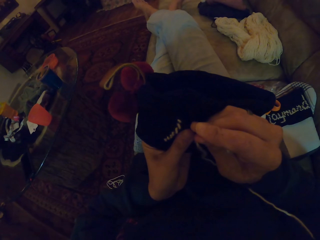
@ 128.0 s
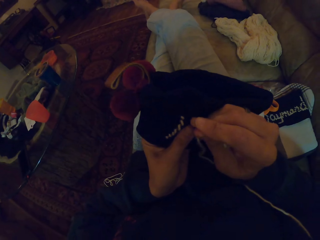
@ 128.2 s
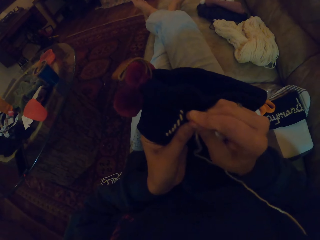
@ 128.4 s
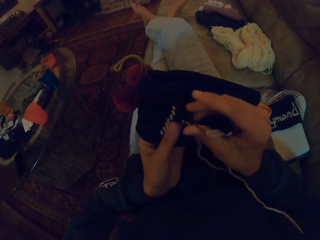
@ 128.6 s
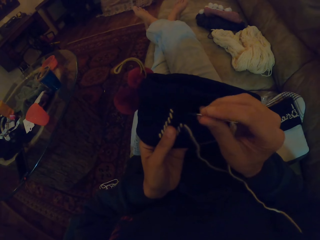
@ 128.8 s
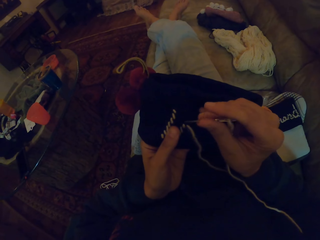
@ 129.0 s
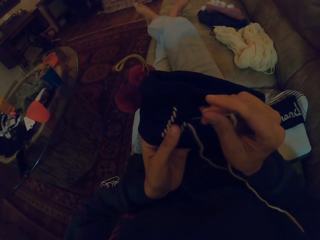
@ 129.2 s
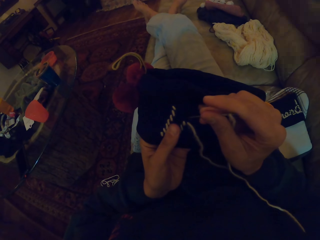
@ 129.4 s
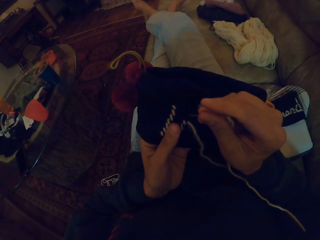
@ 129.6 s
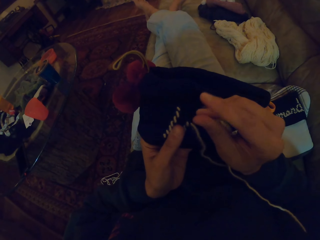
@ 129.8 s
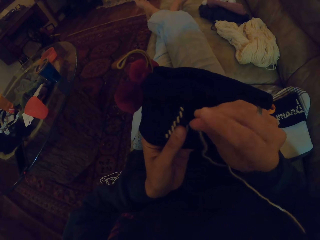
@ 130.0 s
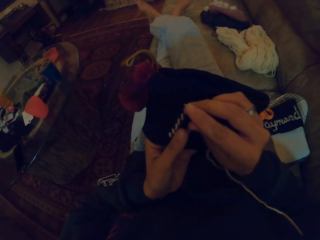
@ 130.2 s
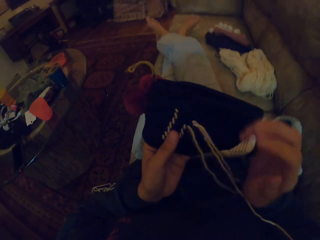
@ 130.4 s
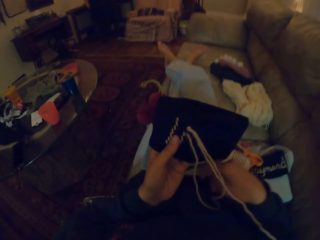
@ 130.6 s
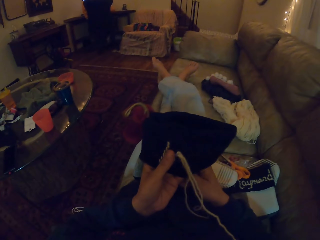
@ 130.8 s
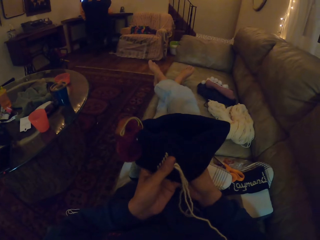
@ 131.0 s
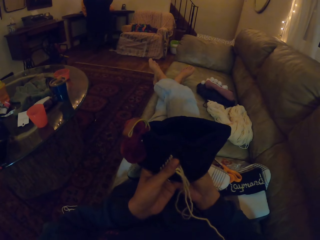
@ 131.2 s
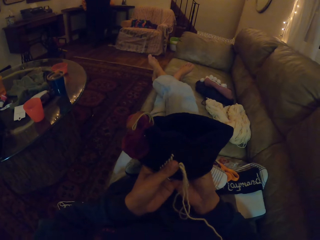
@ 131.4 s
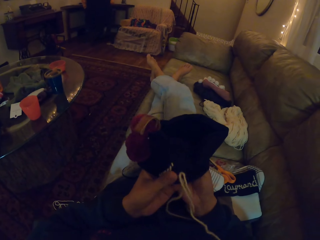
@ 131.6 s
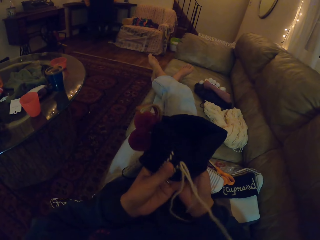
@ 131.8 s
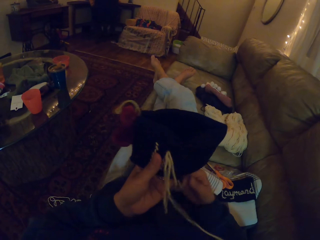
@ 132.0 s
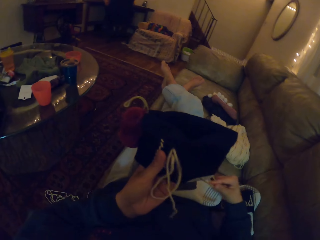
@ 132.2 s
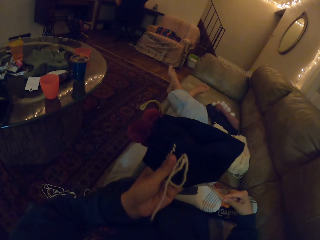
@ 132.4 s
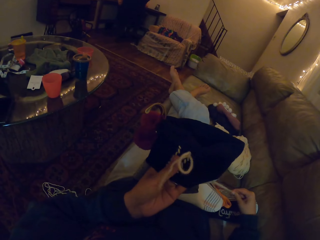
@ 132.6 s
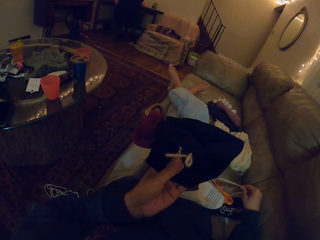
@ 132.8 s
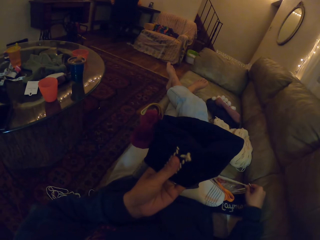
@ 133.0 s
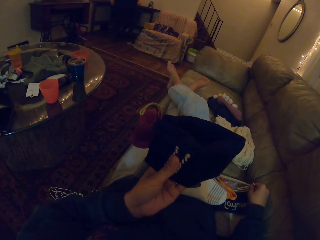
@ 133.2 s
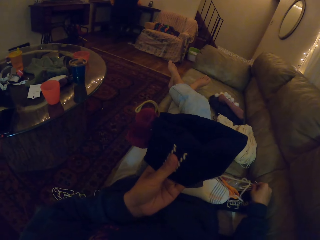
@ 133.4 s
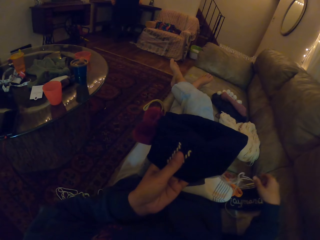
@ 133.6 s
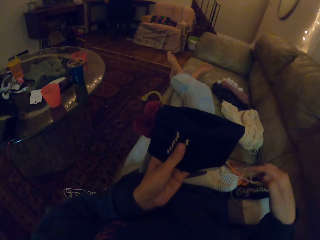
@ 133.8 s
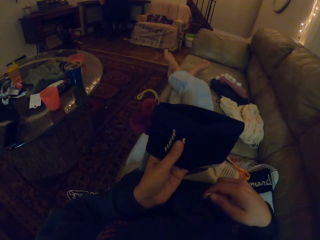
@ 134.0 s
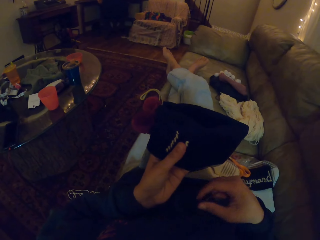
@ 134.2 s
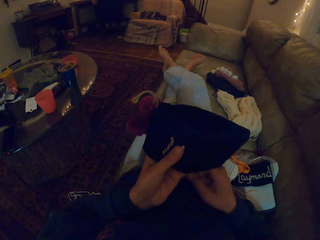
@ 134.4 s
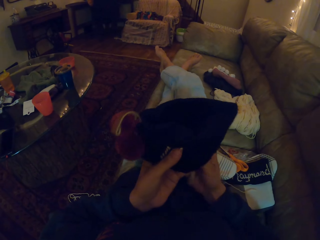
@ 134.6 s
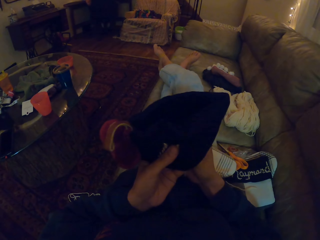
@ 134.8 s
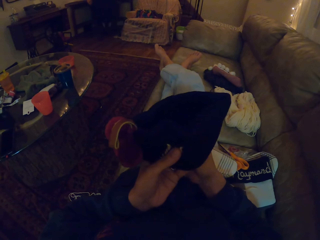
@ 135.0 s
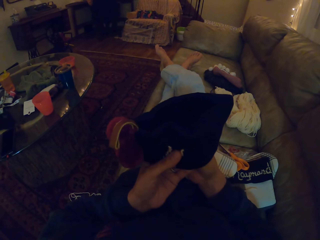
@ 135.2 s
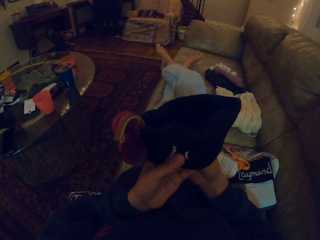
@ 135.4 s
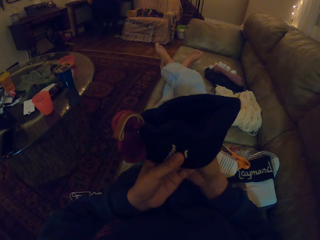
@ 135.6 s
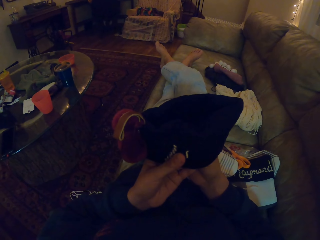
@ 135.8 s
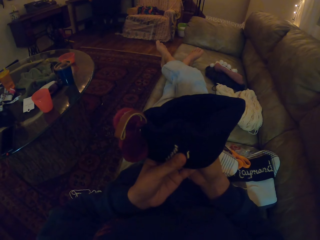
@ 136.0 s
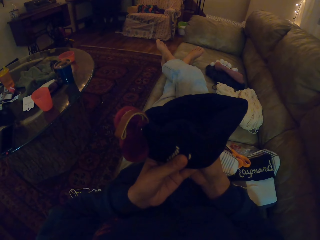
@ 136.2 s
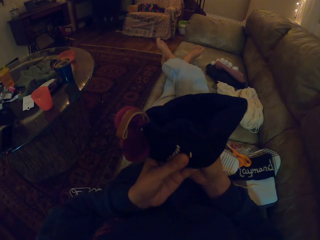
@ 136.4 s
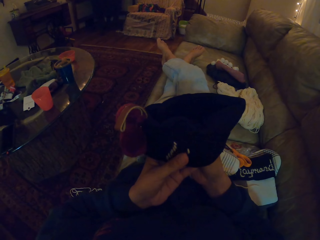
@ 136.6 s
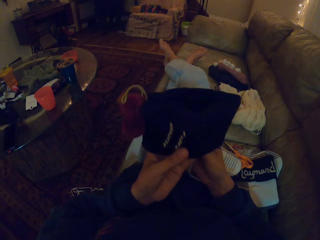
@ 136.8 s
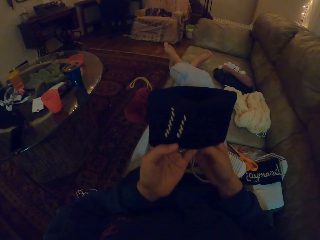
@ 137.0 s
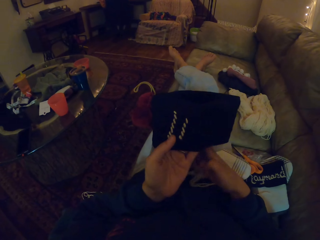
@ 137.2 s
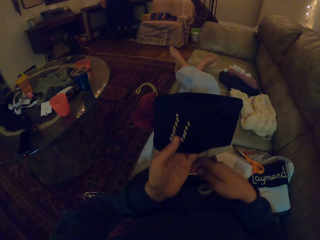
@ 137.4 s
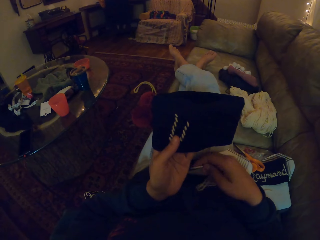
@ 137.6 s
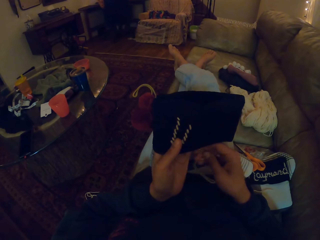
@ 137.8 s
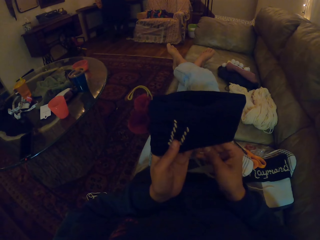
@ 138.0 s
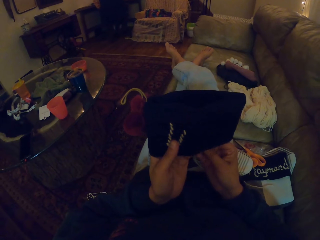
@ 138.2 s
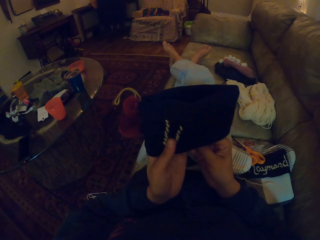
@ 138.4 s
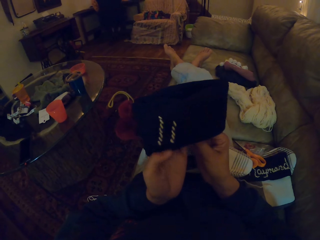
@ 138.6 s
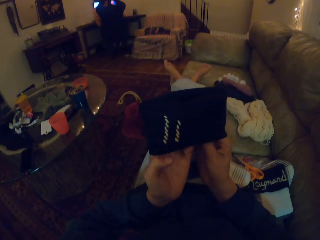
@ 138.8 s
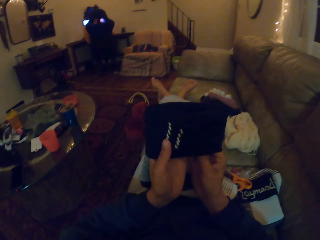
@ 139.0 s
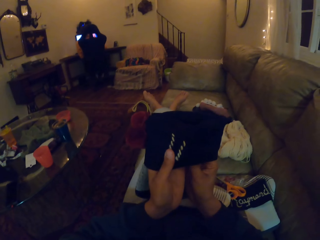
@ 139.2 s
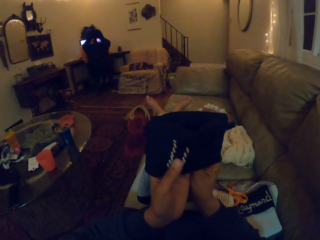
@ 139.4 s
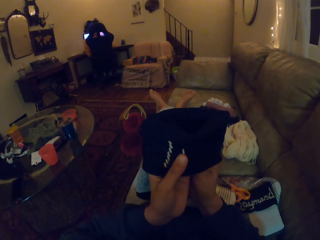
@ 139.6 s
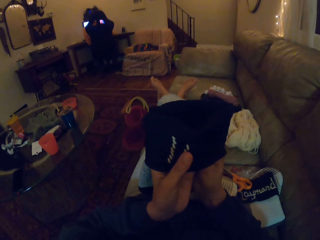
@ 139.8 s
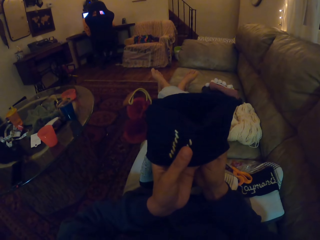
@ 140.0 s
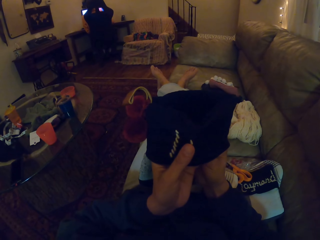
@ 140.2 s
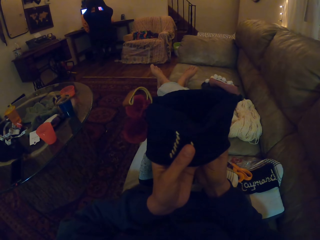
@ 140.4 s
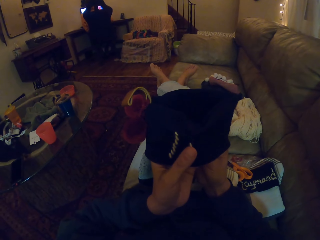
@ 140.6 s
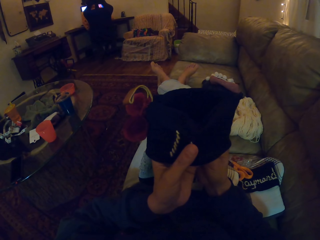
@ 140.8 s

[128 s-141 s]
The camera wearer straightens a thread in a crochet. They insert a needle in the crochet.

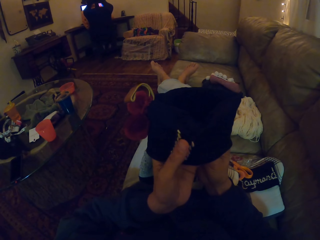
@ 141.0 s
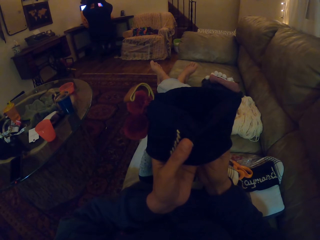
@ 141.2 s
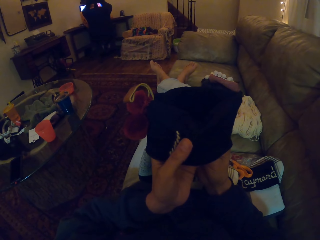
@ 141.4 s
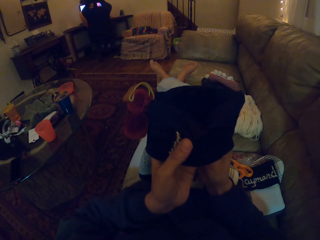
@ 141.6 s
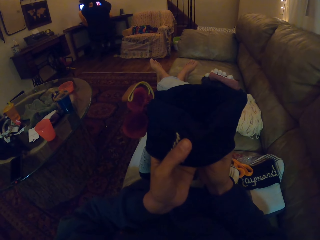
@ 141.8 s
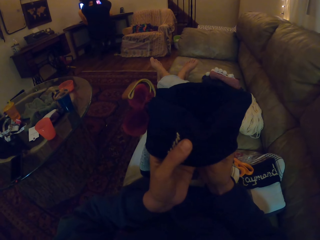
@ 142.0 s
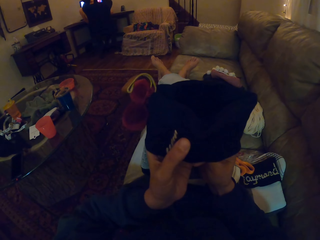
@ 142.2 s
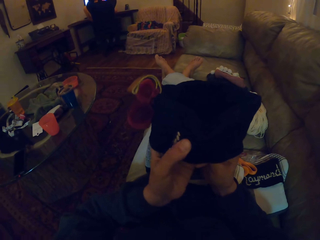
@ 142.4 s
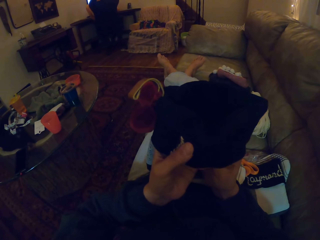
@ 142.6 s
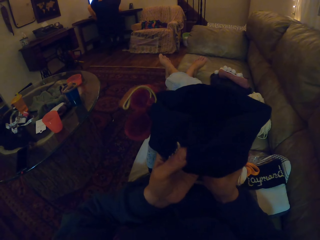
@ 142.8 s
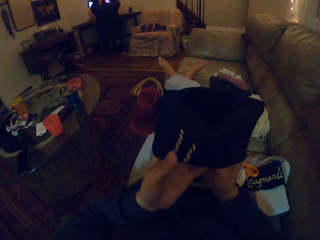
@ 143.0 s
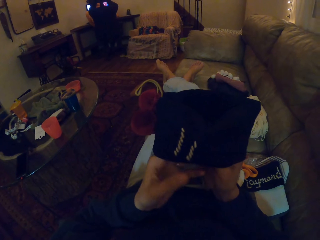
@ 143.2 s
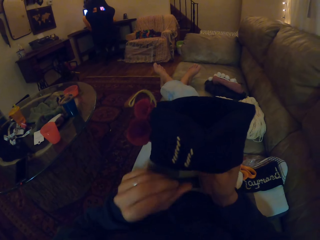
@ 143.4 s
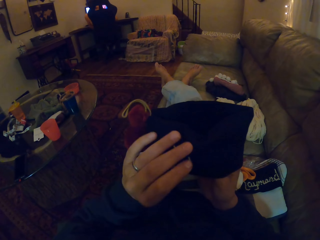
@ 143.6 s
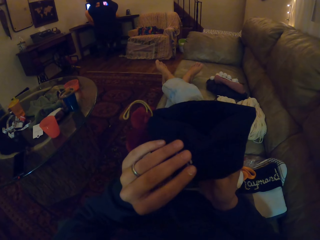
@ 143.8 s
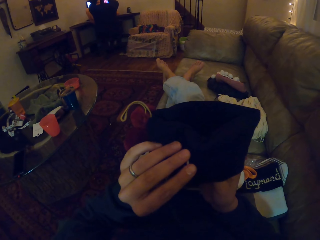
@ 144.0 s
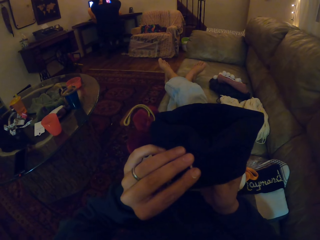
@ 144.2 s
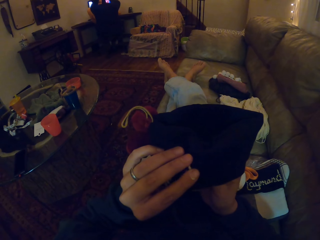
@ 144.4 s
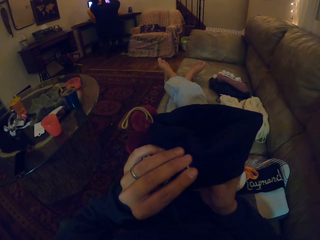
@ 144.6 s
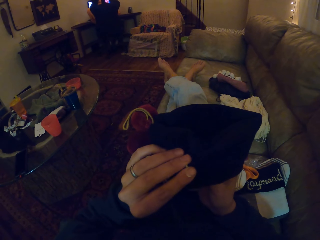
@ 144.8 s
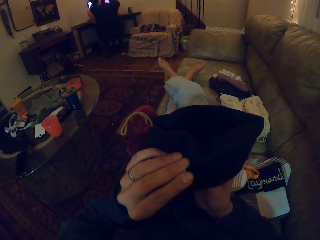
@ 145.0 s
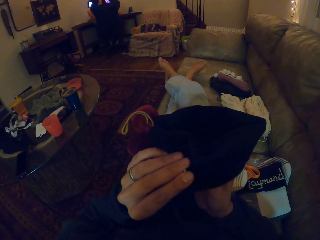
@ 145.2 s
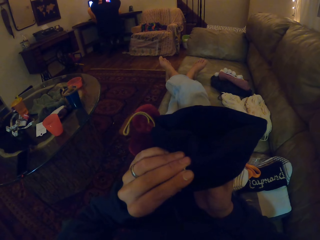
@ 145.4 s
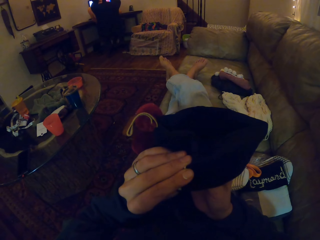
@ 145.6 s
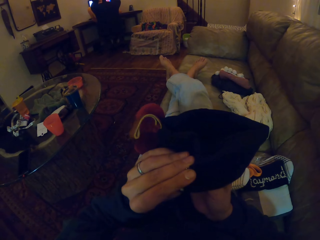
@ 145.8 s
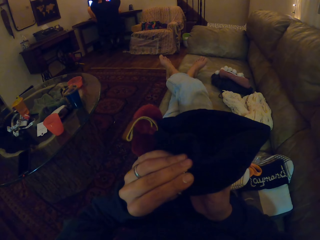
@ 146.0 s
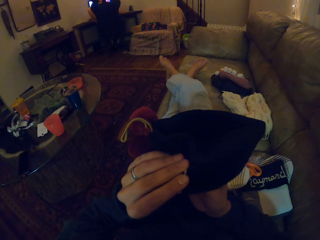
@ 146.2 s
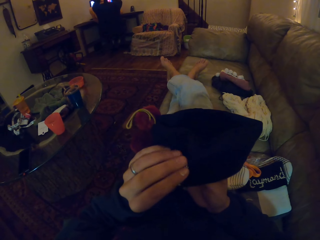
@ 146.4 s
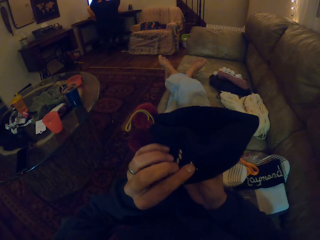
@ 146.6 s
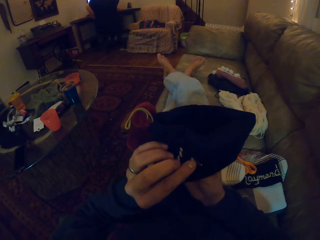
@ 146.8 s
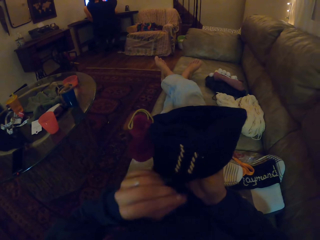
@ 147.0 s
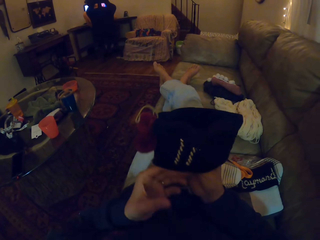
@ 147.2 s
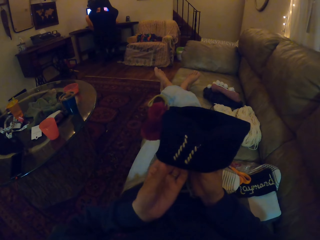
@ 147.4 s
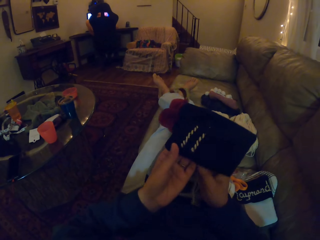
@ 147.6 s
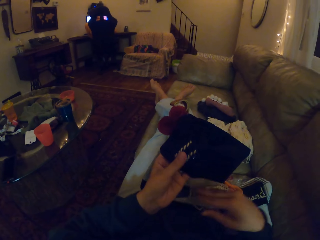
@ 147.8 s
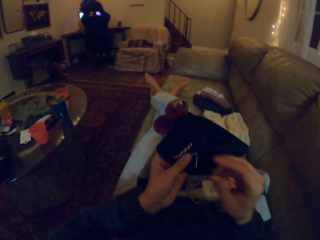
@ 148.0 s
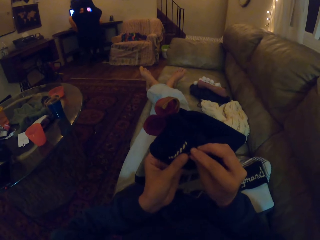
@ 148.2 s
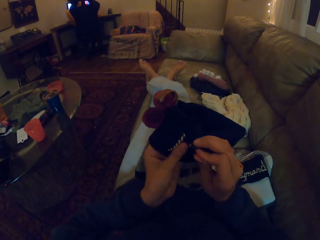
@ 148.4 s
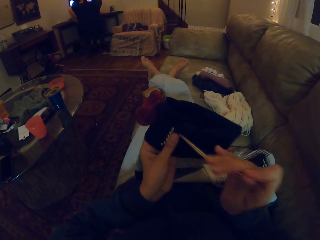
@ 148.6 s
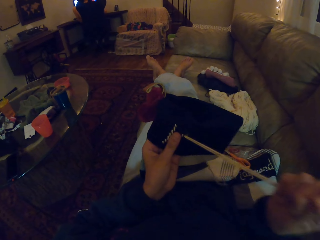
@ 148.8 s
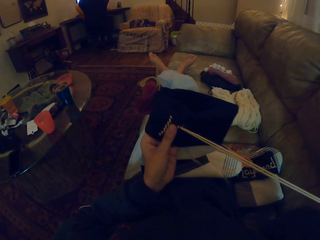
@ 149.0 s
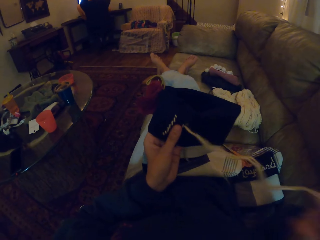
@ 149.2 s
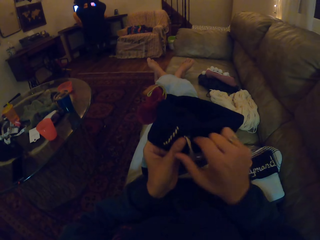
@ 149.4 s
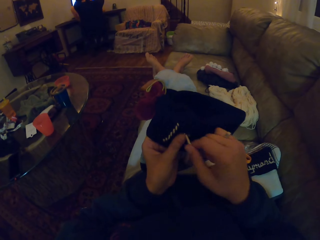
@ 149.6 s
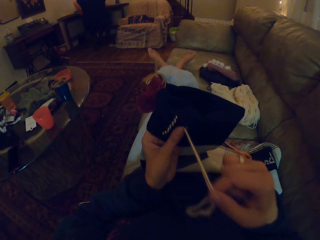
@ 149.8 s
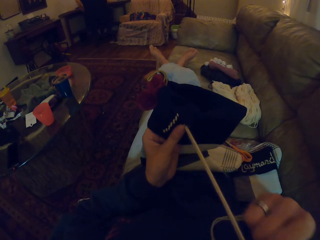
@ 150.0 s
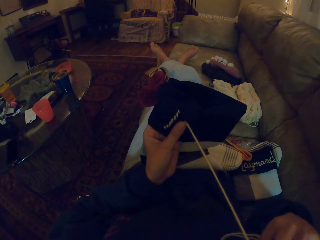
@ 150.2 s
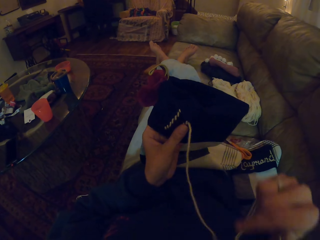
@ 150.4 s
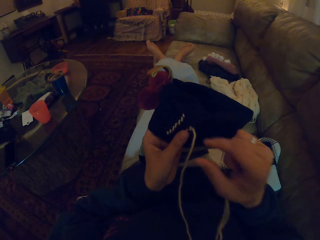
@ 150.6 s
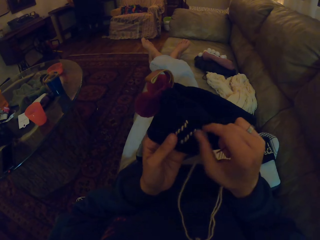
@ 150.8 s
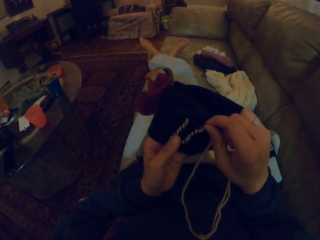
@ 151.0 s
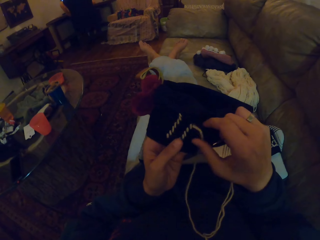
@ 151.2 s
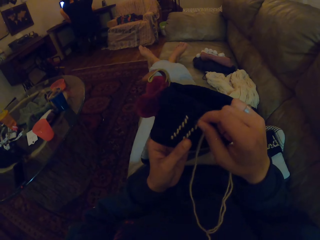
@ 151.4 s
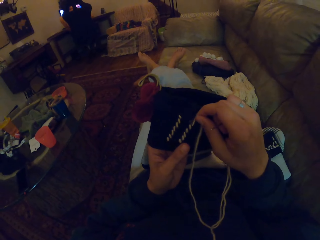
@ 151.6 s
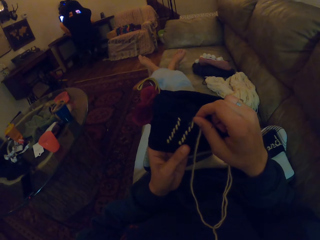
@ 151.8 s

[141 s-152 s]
The camera wearer straightens a thread in a crochet.
